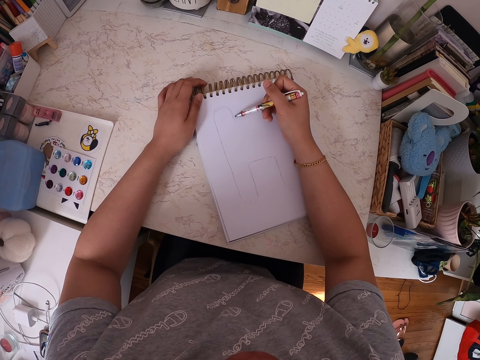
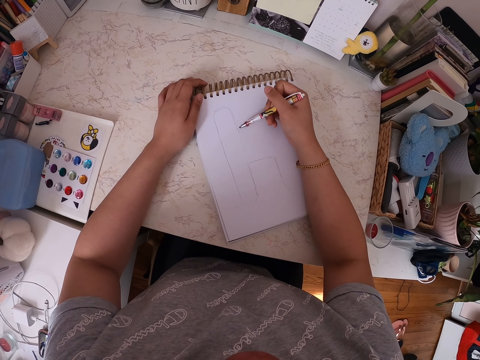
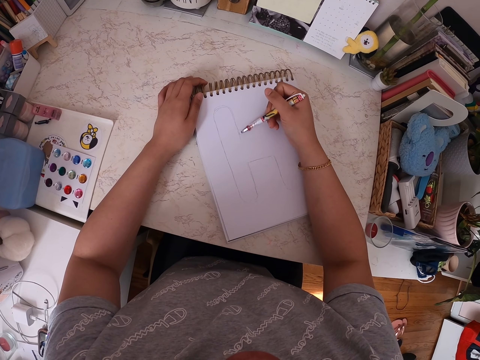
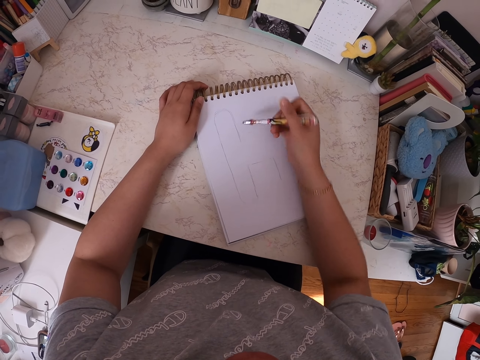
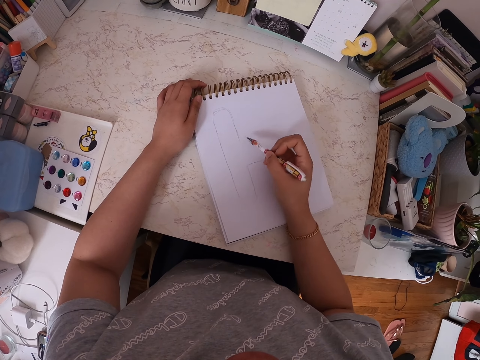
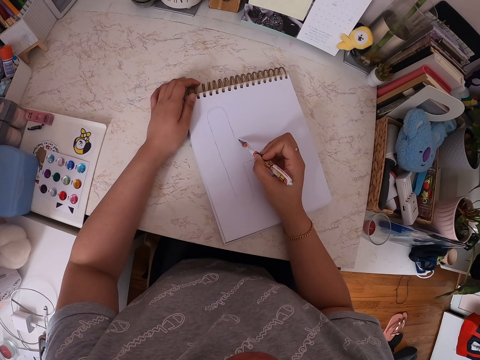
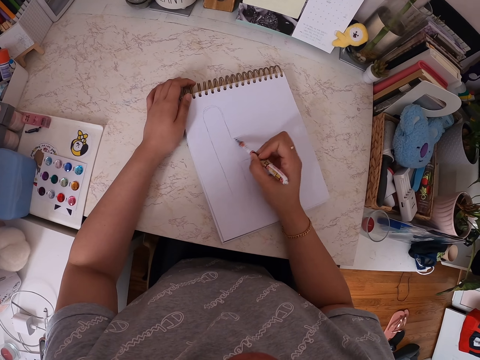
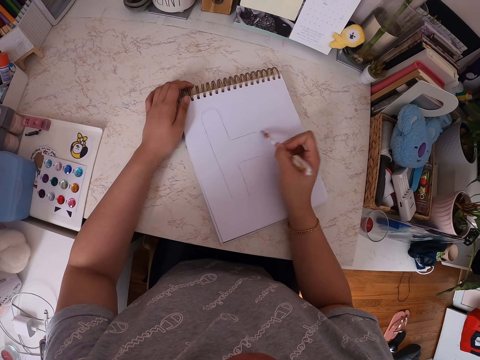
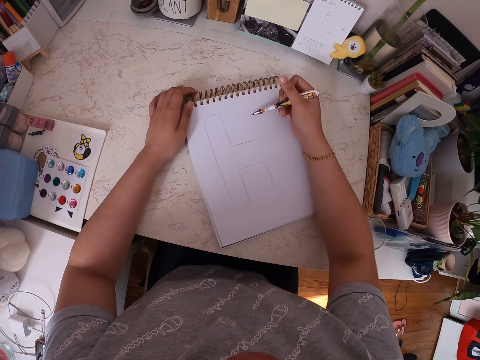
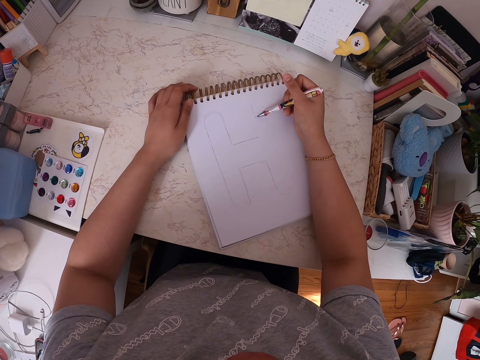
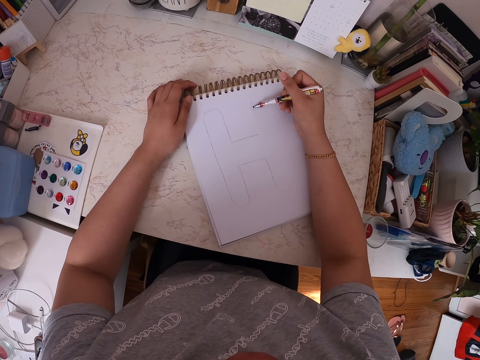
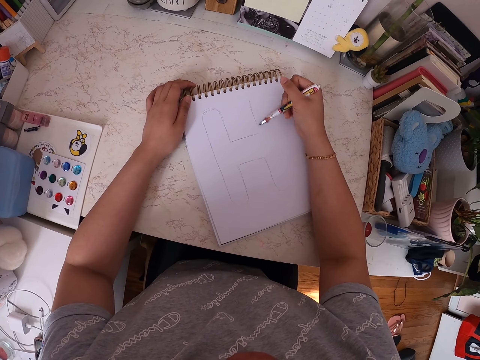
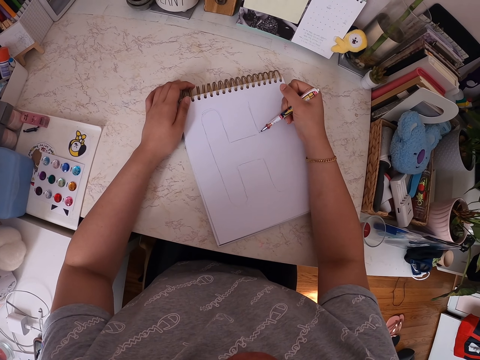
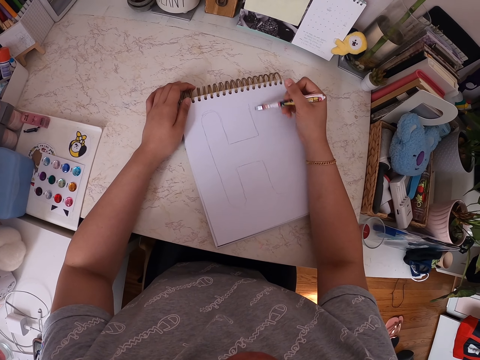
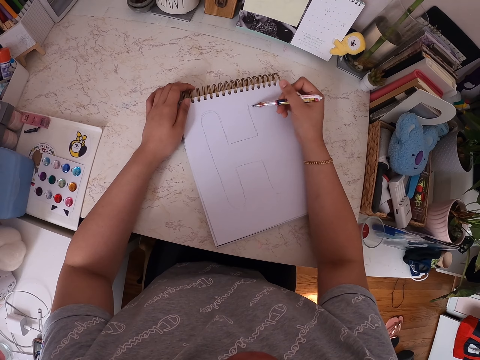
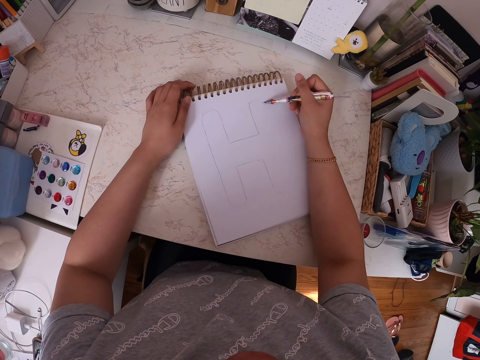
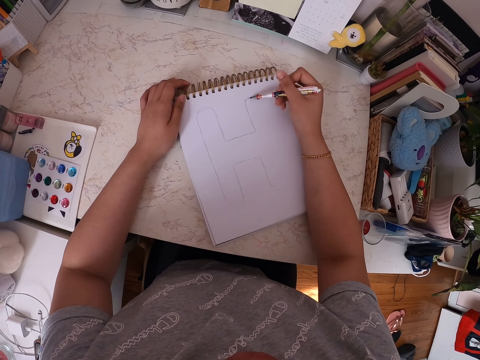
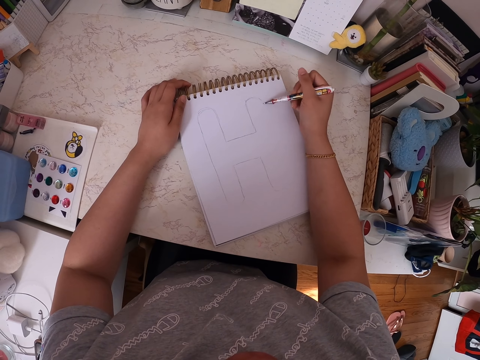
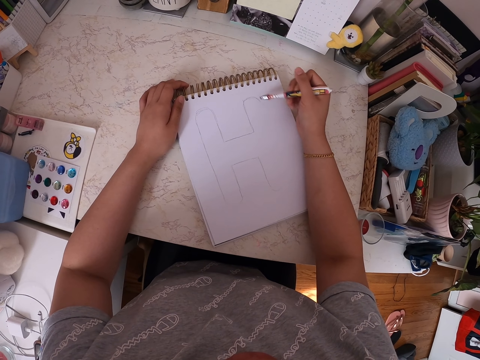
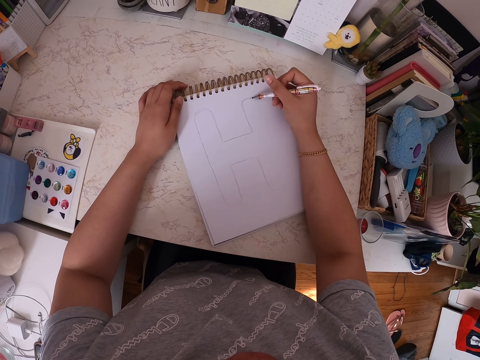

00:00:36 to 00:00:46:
The camera wearer moves his hand. He makes a drawing on the book with a pen. He moves his hand. He makes a drawing on the book with the pen.

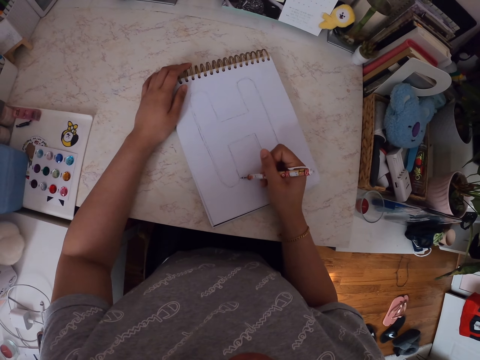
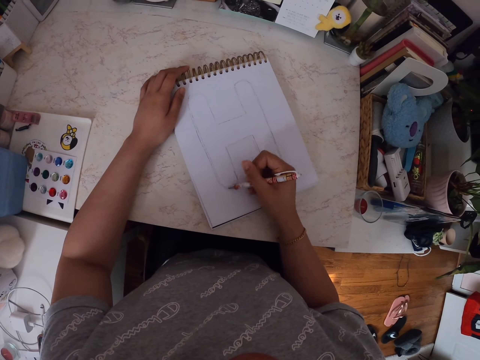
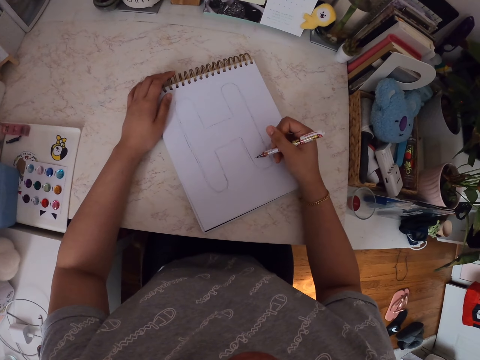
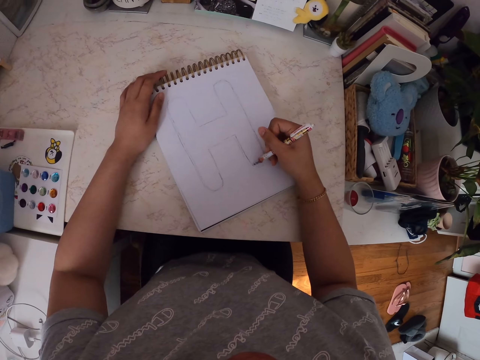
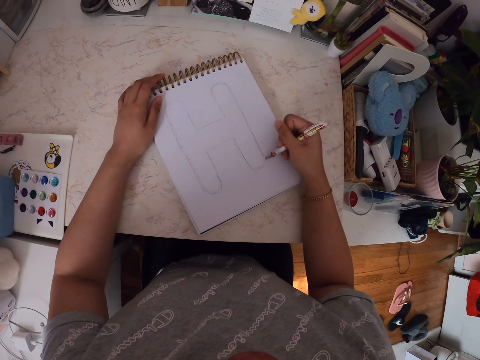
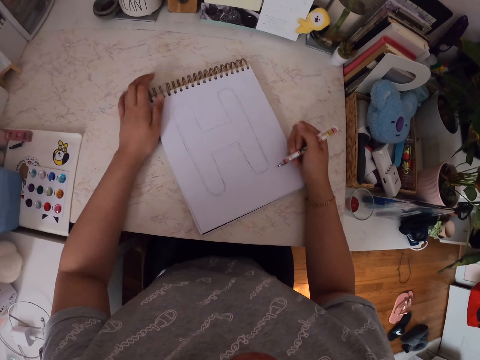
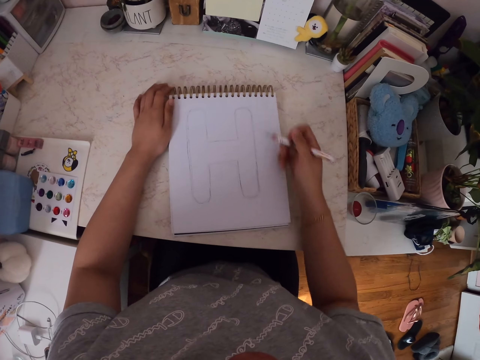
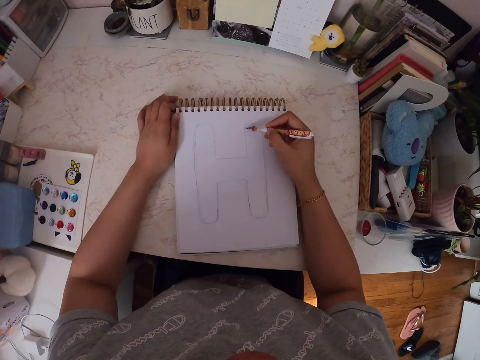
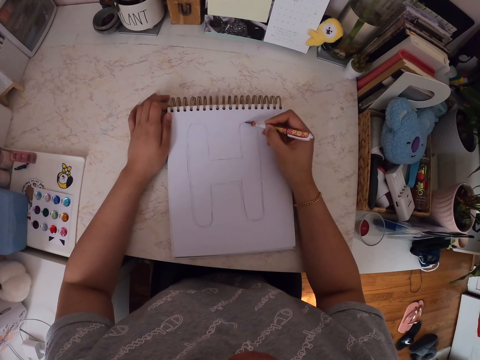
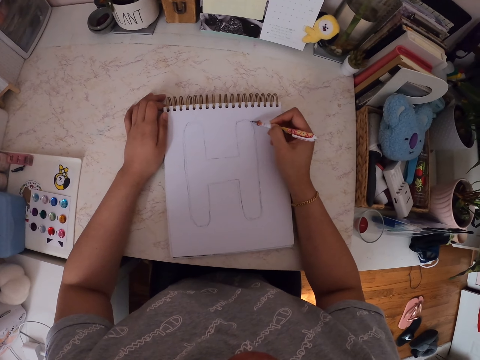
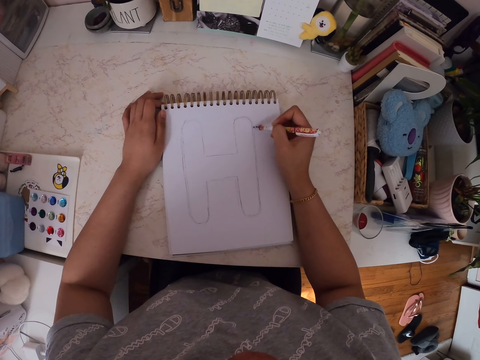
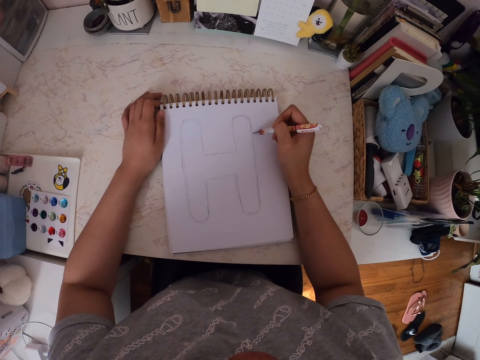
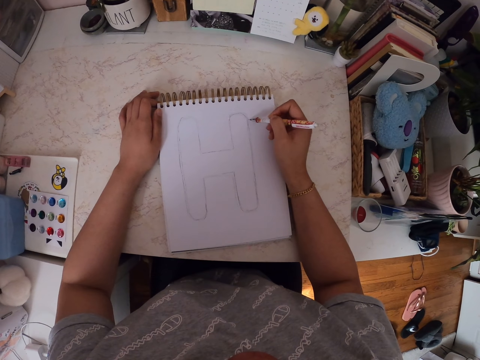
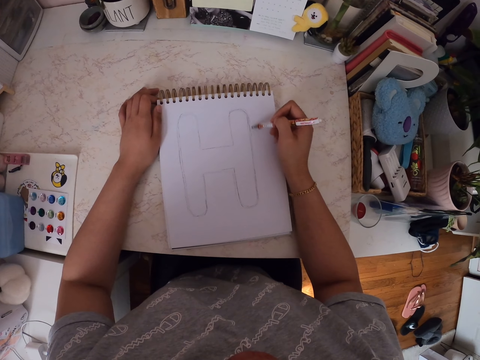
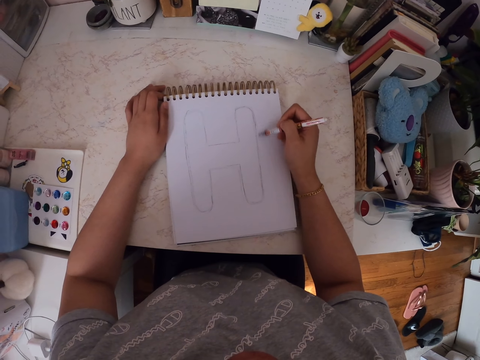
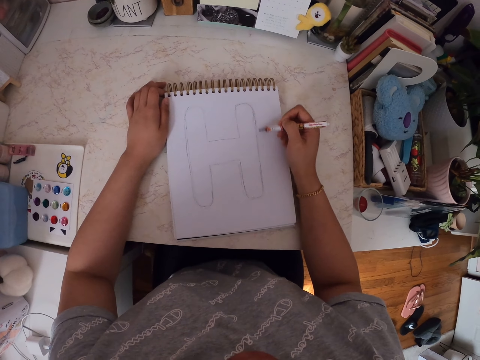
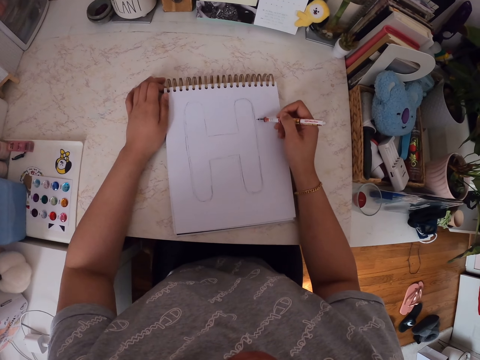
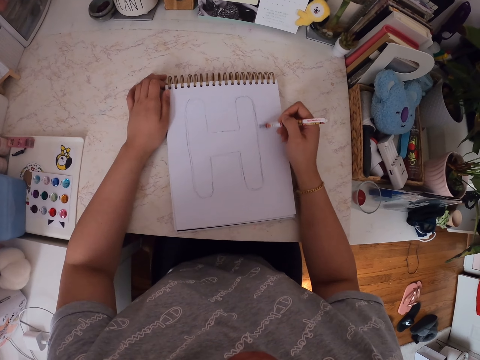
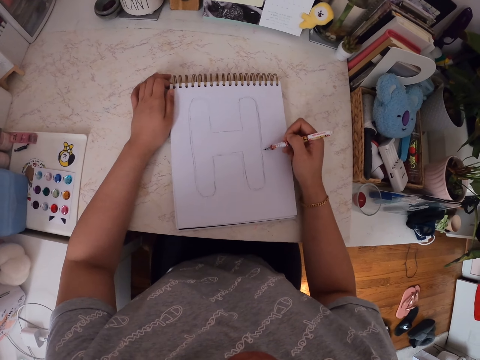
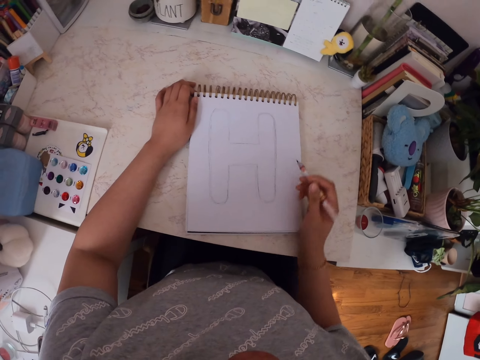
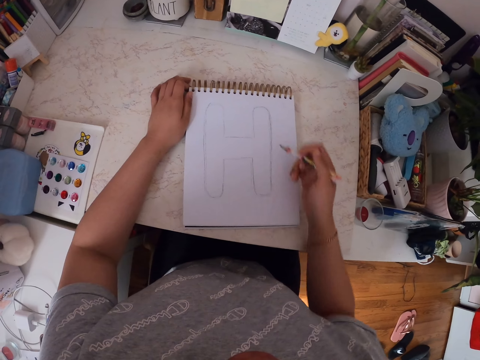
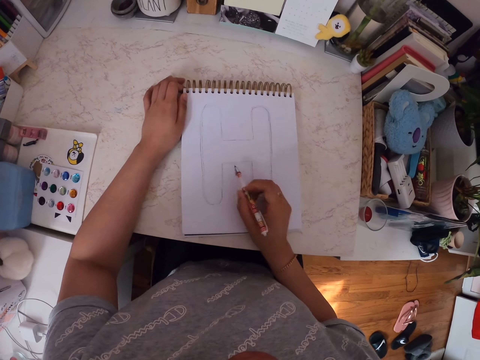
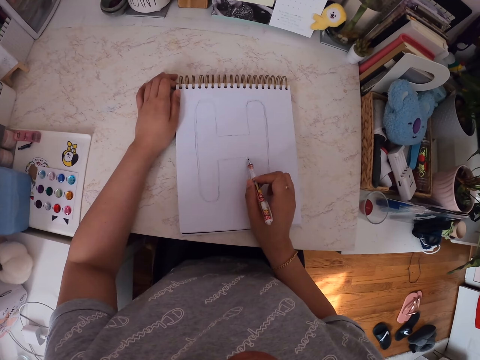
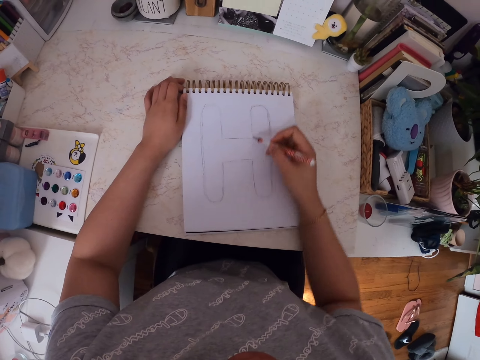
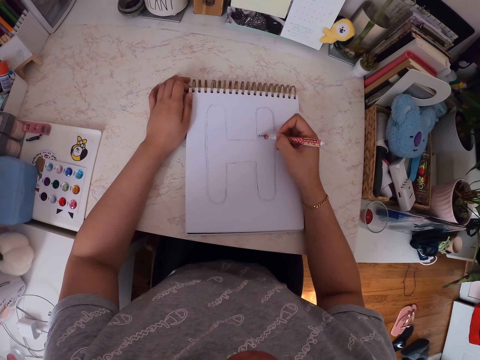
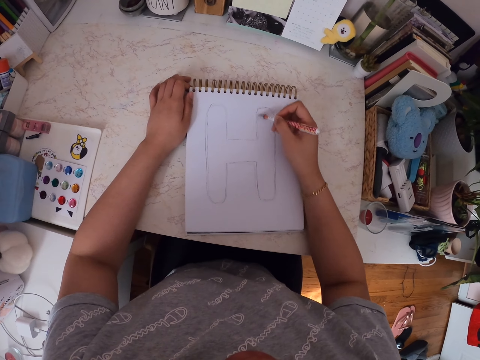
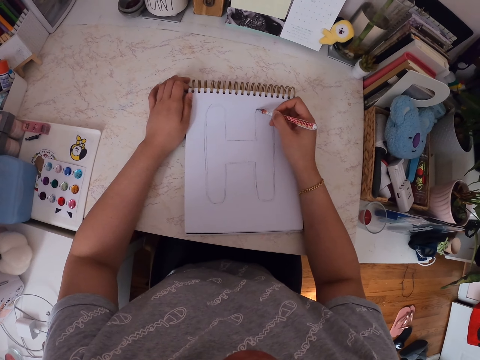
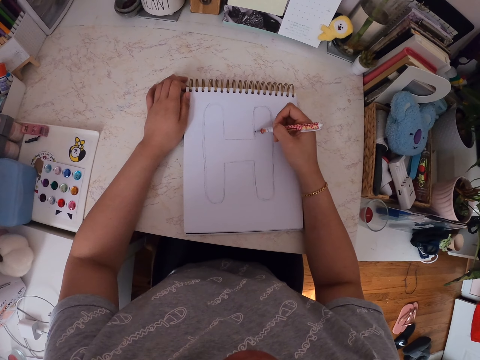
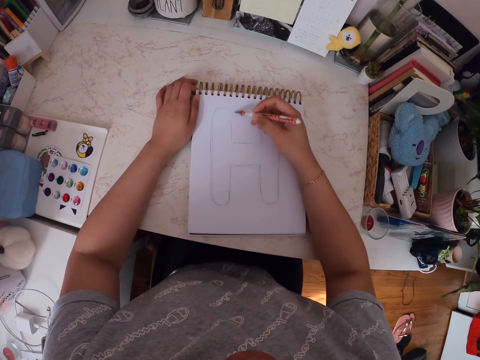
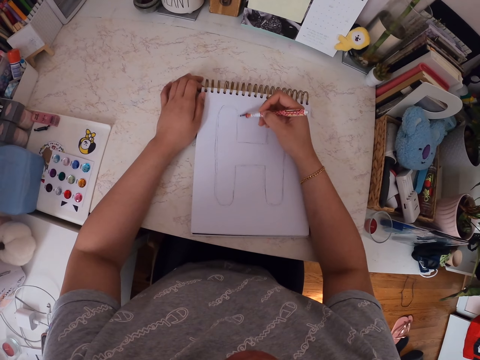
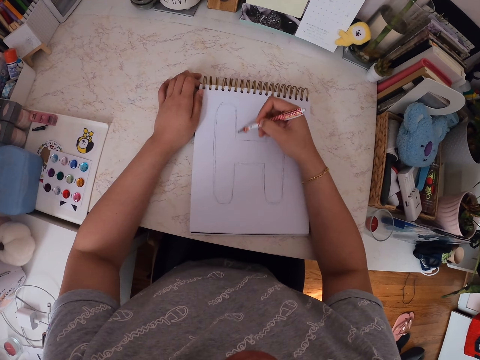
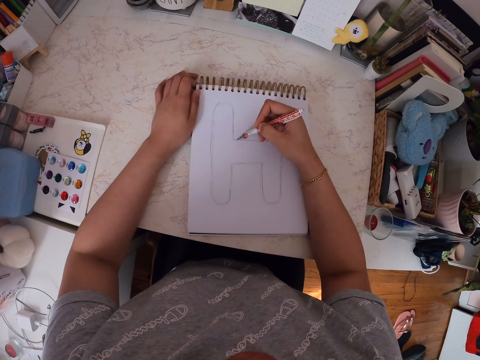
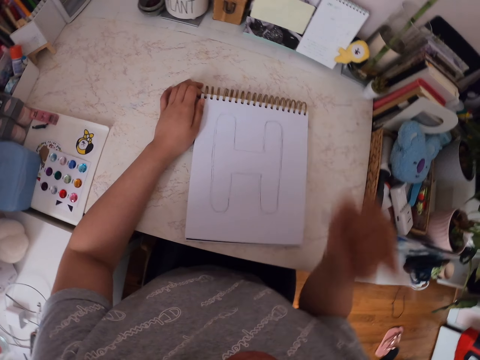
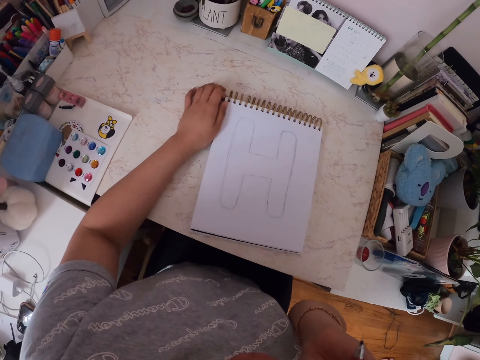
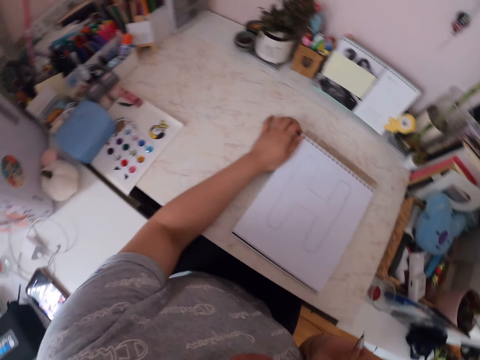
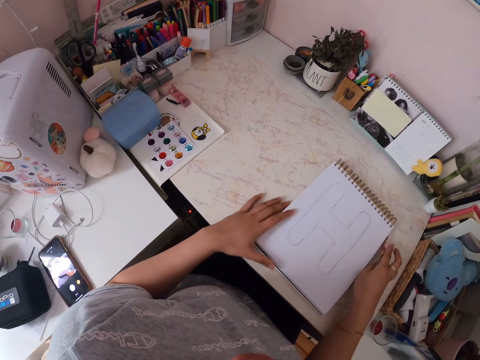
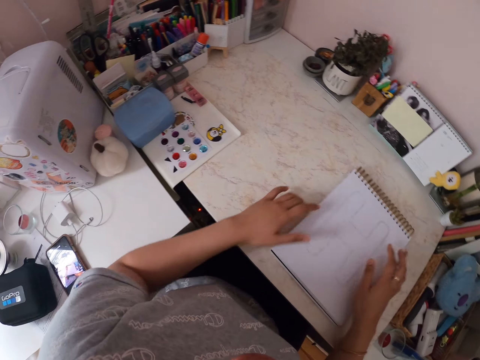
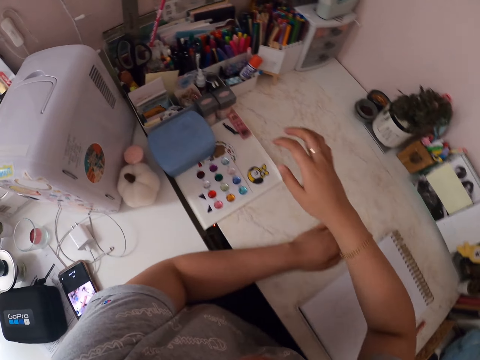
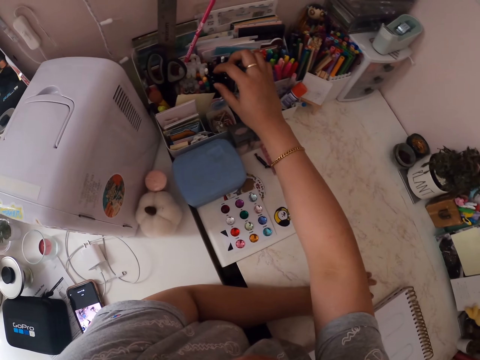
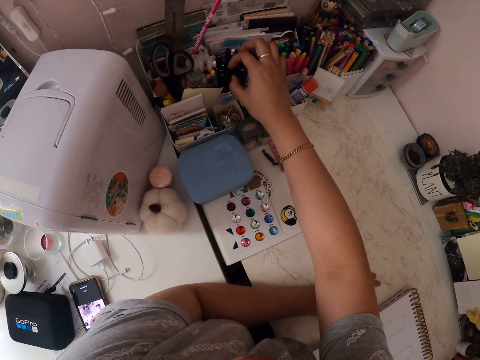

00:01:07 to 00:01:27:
The camera wearer moves his hand. He makes a drawing on the book with a pen. He moves the drawing book. He makes a drawing on the book with the pen. He moves his hand. He makes a drawing on the book with the pen. He does something with his right hand. He moves the drawing book with his left hand. He places the pen on the table.
